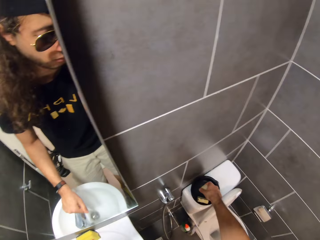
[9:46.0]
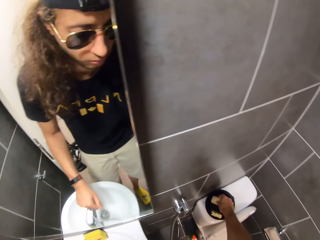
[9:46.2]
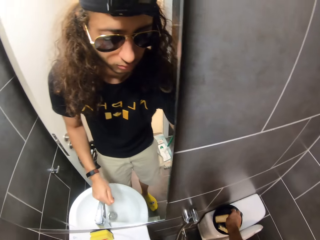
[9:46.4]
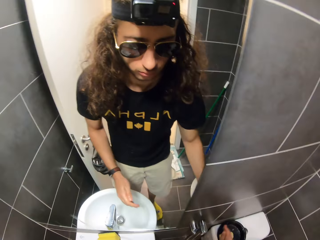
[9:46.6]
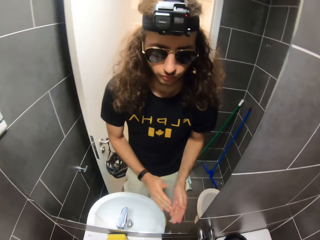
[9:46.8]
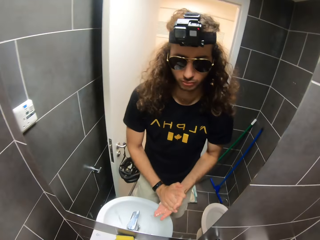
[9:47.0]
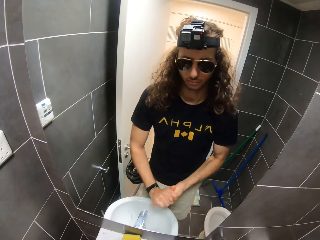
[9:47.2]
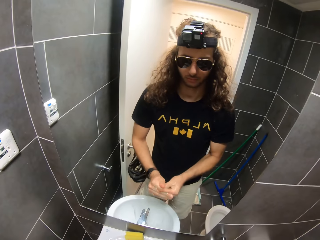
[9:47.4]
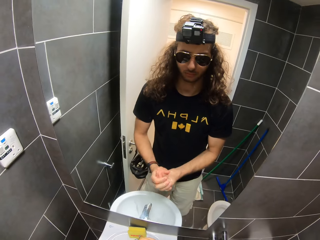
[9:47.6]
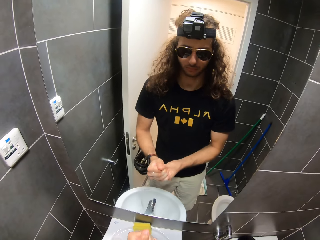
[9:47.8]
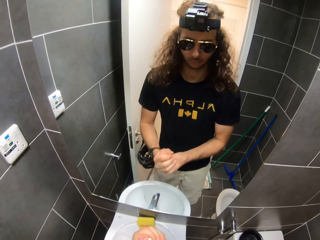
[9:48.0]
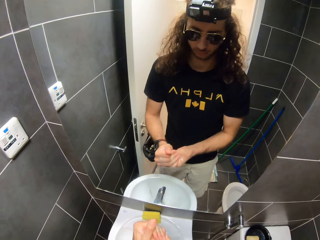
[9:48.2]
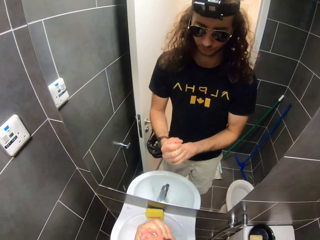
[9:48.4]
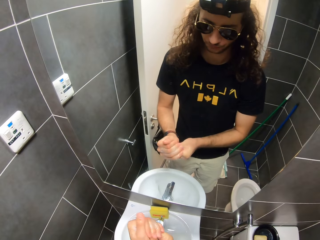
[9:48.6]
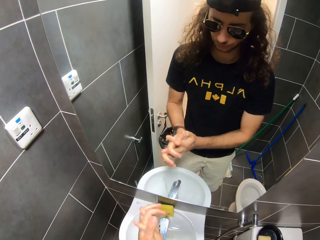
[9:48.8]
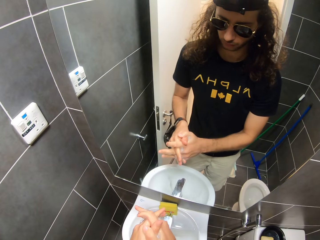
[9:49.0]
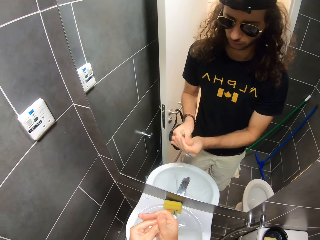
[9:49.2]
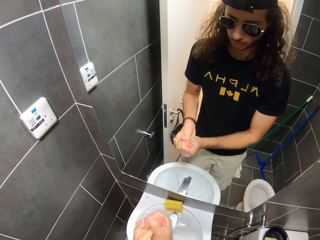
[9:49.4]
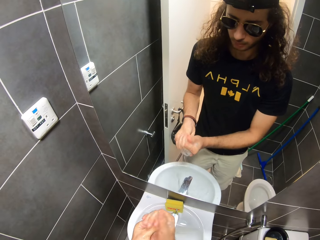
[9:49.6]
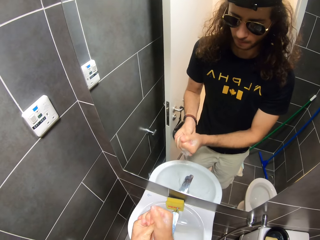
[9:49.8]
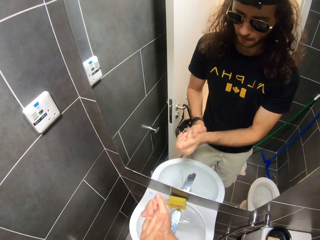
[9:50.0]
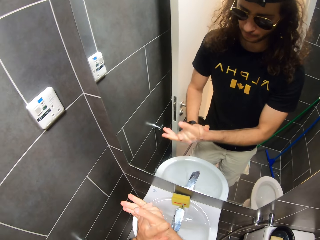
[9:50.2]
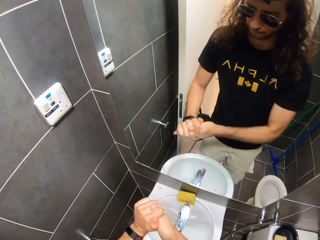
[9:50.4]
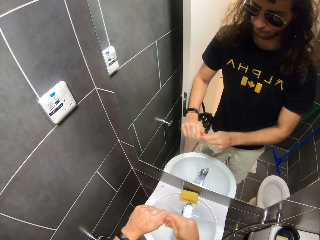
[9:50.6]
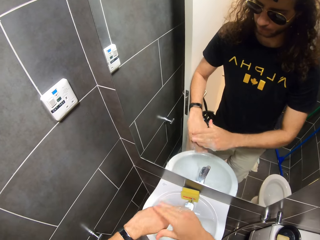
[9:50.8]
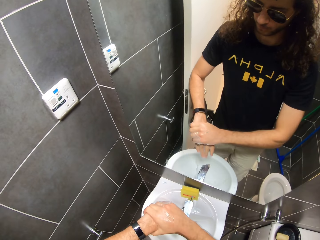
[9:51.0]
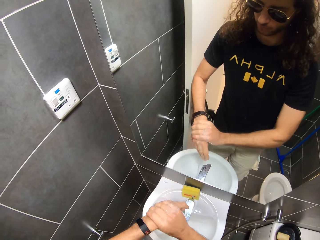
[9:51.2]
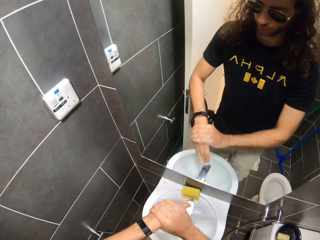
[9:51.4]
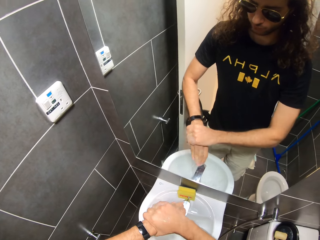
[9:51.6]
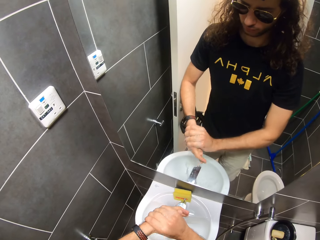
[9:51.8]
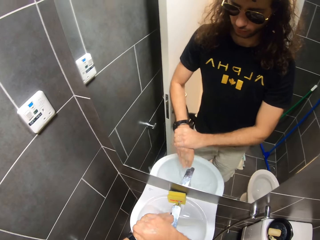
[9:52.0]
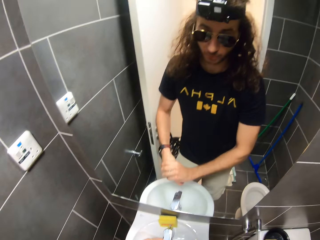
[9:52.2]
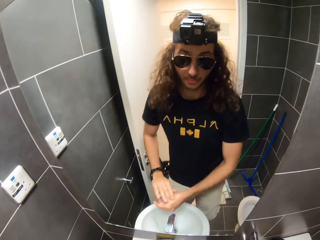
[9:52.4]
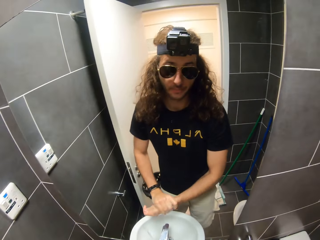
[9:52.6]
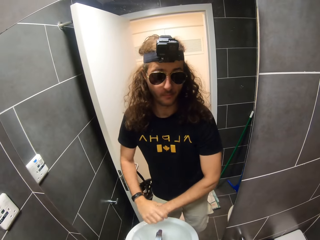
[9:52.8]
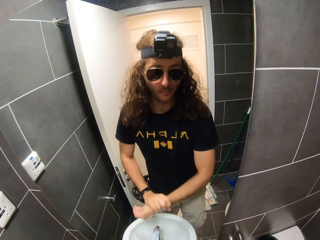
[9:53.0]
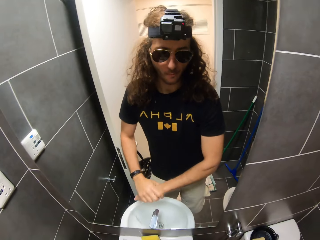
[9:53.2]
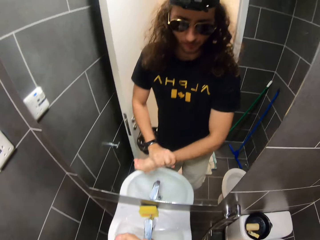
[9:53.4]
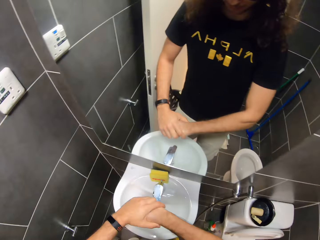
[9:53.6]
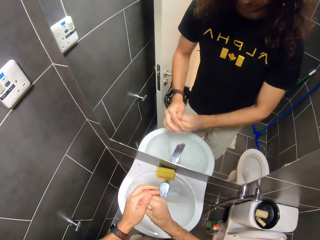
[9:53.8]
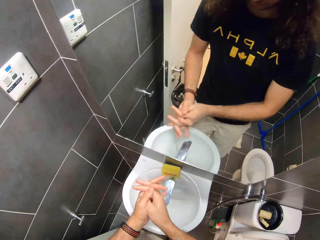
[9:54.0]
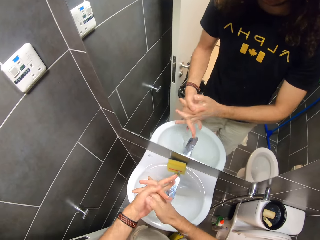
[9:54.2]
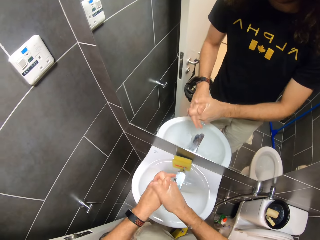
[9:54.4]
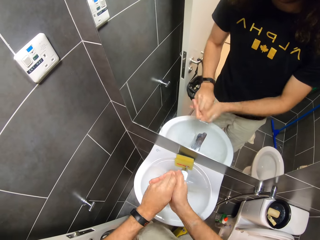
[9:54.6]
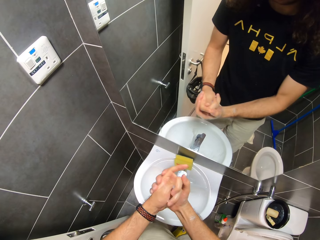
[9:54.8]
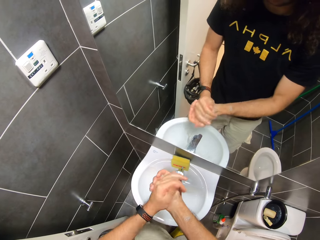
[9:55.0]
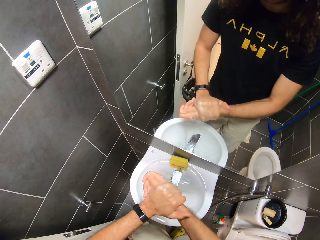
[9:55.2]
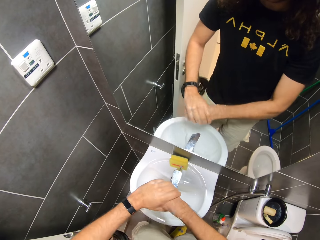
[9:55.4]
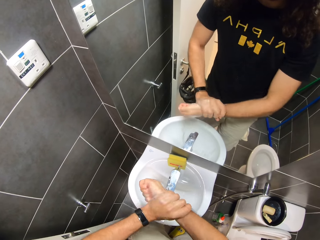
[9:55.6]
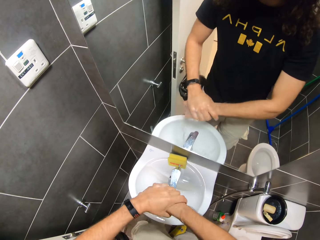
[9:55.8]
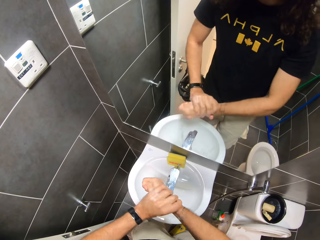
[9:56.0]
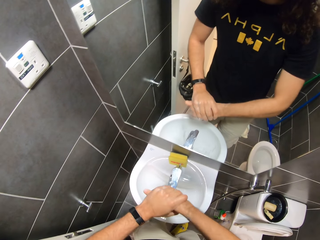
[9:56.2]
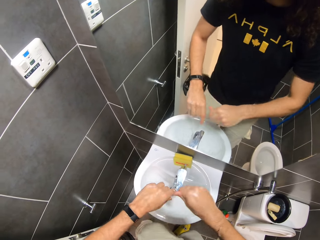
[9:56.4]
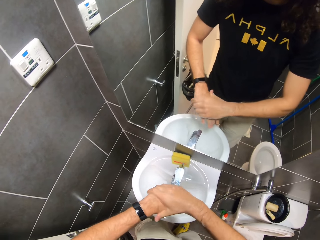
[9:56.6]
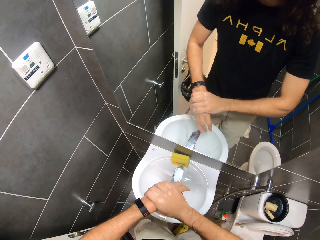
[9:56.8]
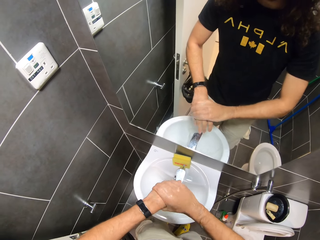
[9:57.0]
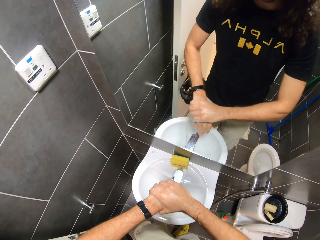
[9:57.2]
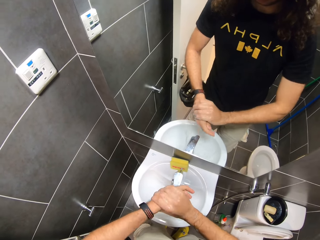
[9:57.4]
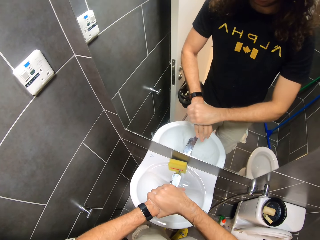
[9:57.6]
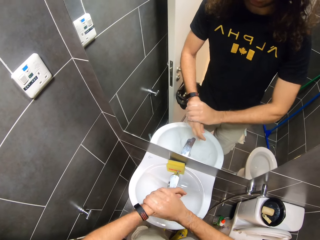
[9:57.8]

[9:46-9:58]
The camera wearer puts the bar soap in the container. He spreads the soap in his hands.

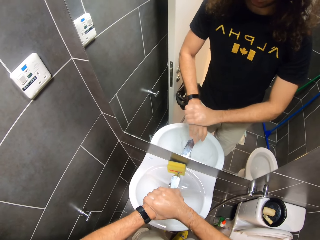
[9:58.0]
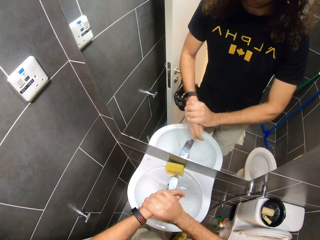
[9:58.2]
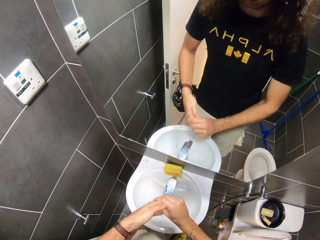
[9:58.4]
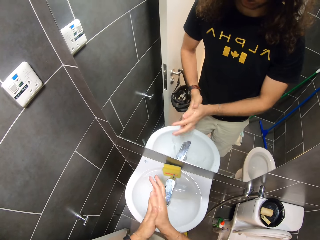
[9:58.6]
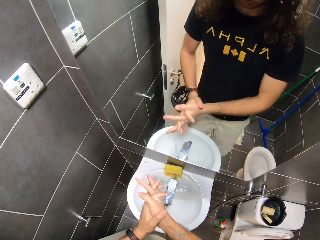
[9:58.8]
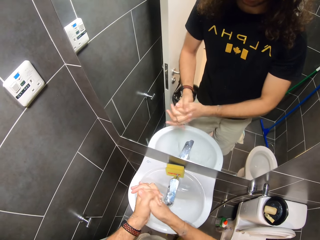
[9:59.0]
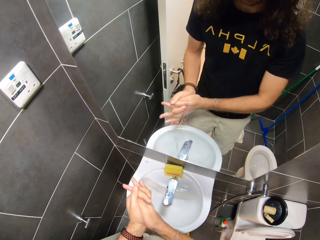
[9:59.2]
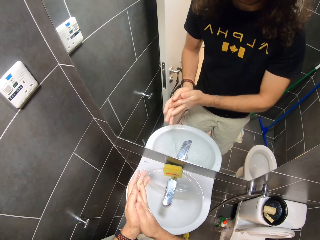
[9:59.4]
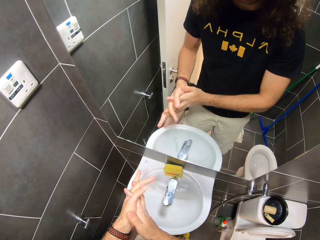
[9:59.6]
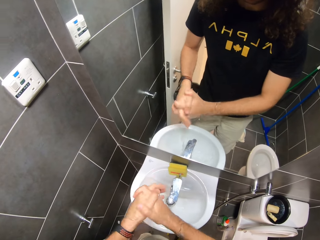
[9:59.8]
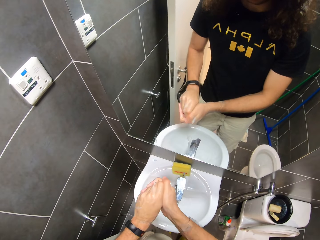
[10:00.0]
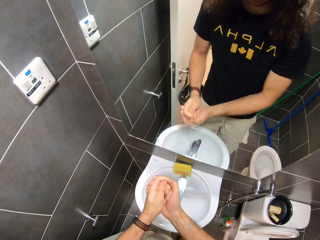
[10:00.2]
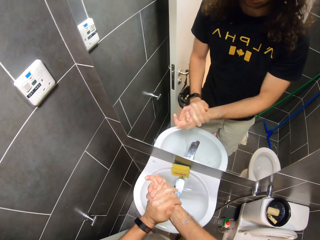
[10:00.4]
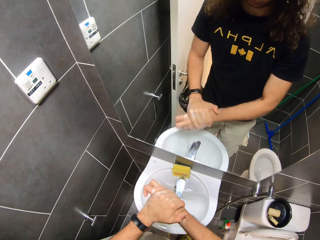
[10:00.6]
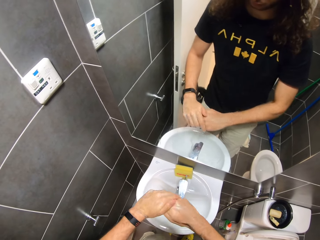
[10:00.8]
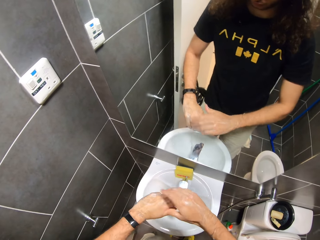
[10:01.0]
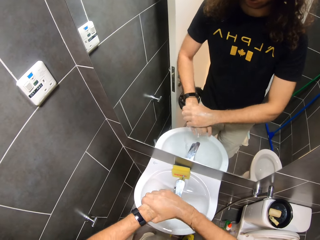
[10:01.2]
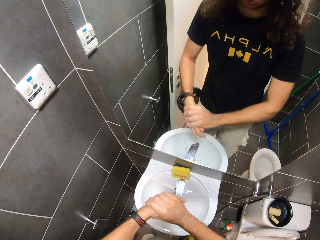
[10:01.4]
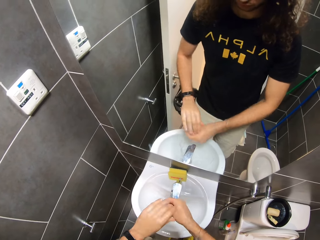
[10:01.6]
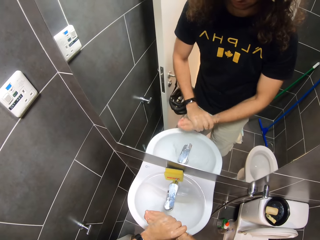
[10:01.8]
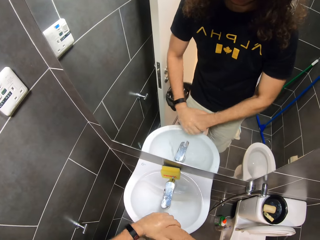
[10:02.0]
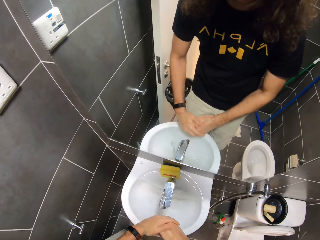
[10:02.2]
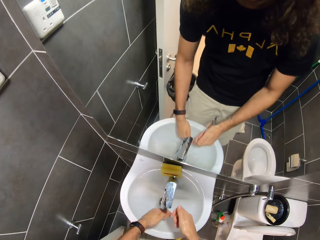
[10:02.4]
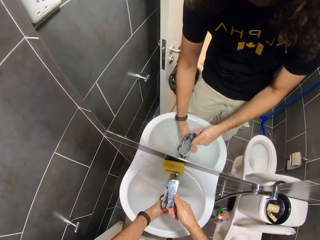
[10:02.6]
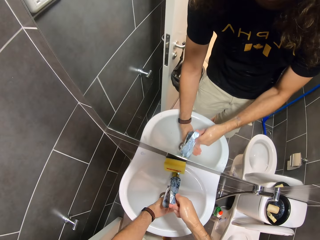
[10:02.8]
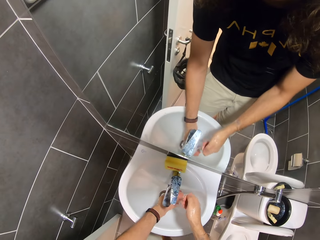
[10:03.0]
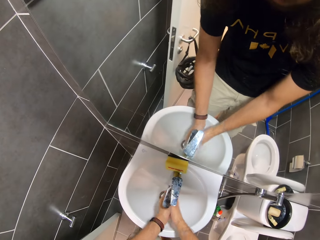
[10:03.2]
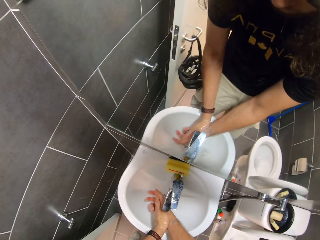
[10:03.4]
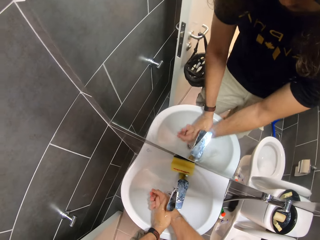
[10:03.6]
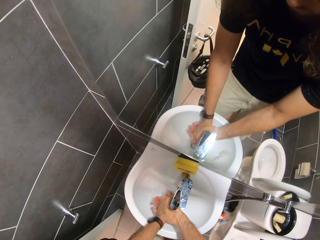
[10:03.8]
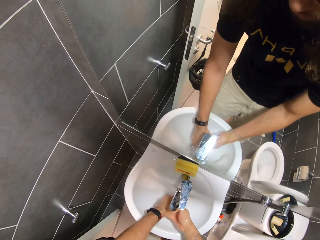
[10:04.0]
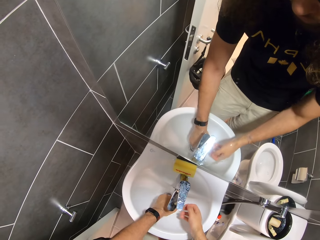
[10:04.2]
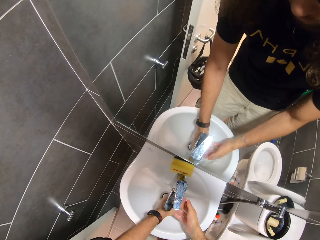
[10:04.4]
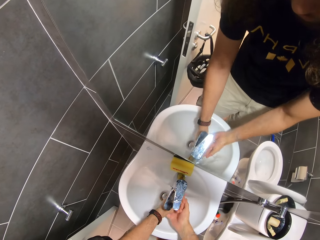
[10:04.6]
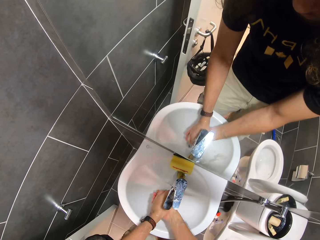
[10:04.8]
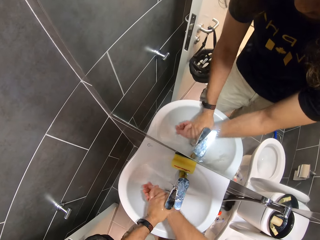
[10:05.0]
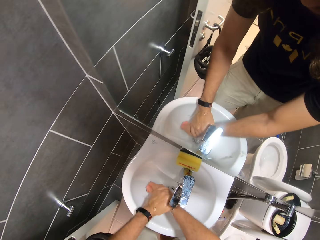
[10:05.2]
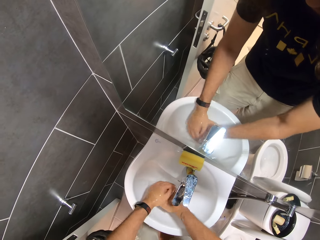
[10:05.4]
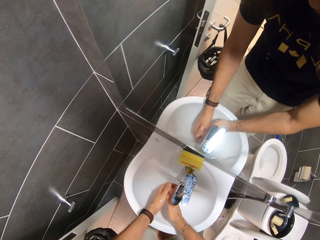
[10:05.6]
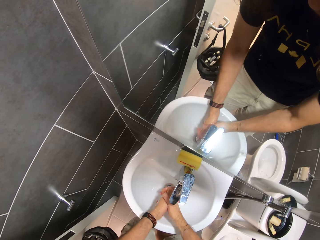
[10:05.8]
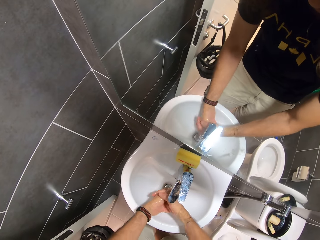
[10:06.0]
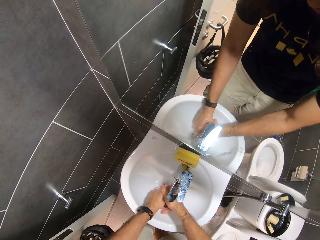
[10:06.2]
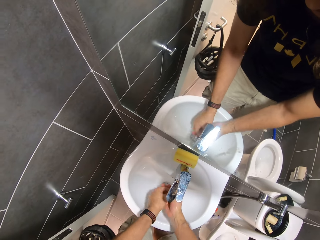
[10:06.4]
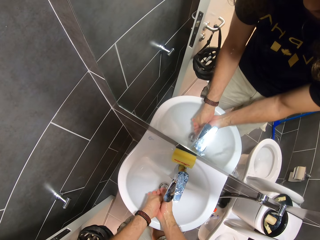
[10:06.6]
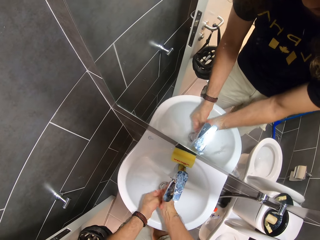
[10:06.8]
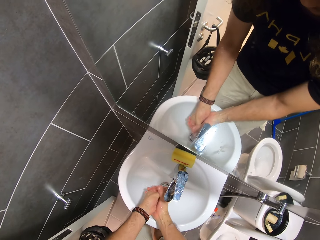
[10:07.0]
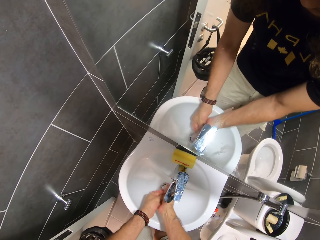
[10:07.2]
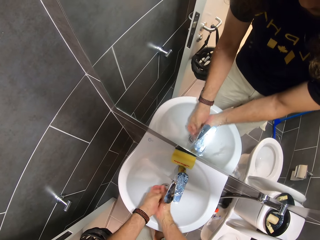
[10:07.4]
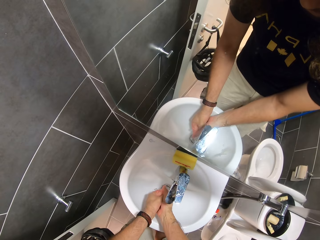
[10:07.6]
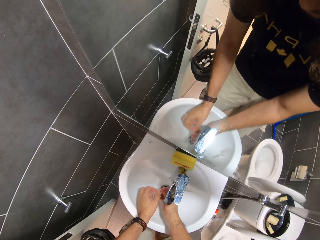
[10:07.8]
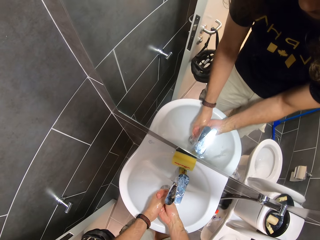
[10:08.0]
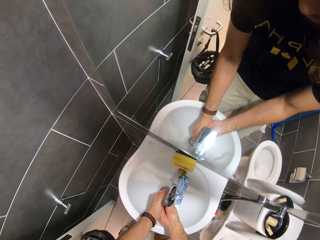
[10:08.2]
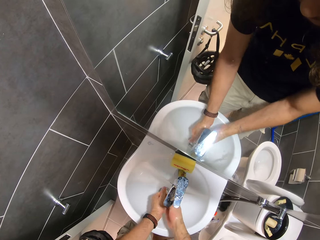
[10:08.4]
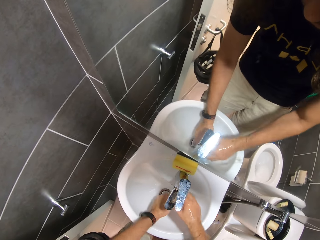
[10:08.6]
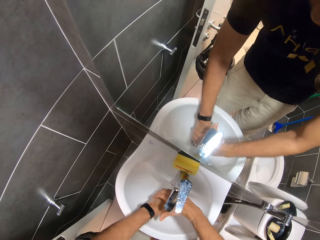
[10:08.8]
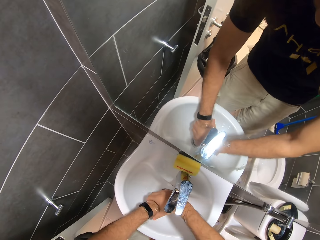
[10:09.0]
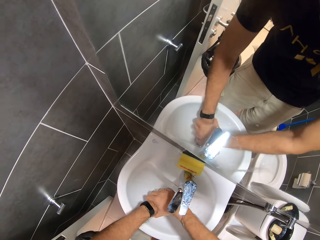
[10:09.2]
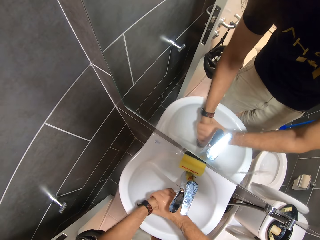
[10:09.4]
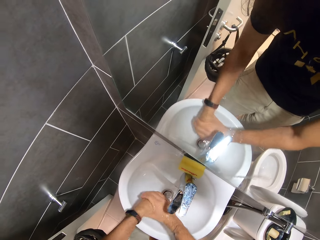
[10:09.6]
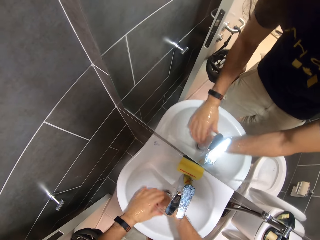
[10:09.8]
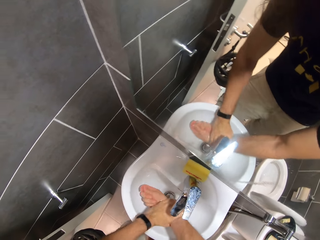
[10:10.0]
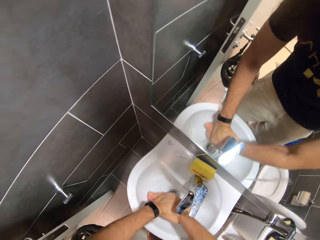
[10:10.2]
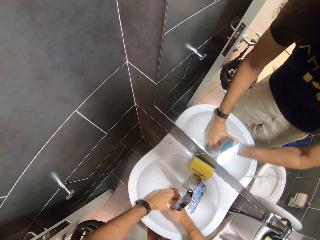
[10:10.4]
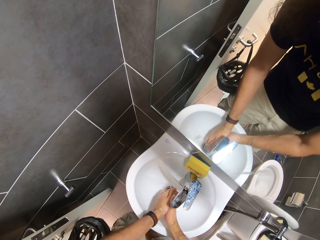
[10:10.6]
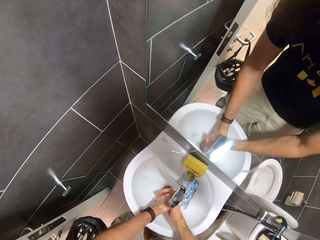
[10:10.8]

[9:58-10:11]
The camera wearer opens the sink tap. He washes his hands in the sink.
